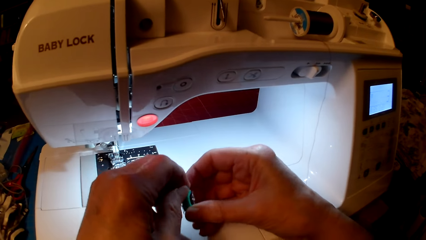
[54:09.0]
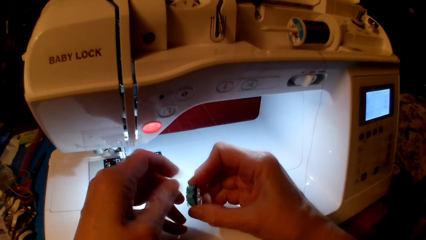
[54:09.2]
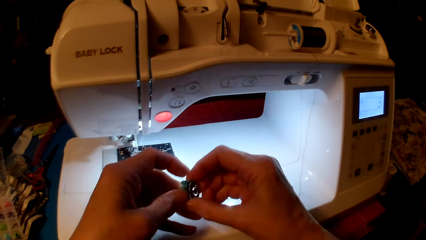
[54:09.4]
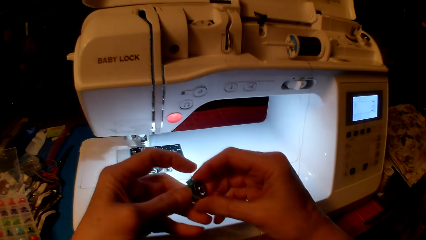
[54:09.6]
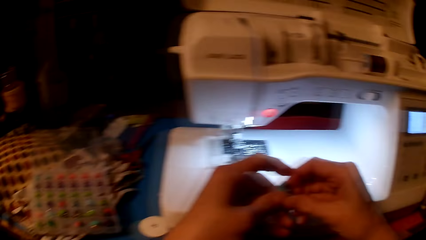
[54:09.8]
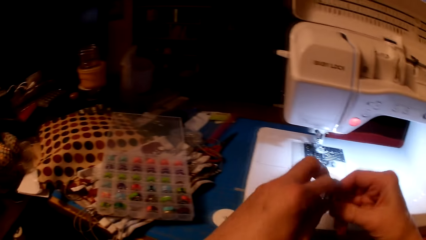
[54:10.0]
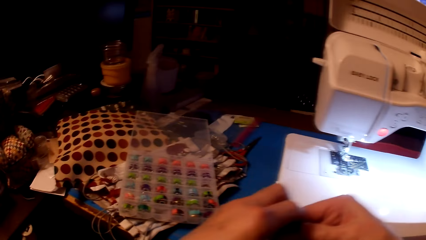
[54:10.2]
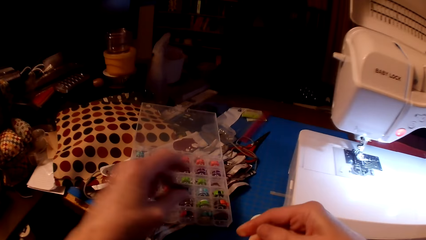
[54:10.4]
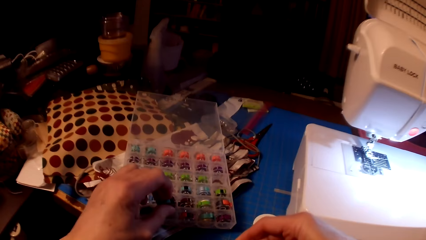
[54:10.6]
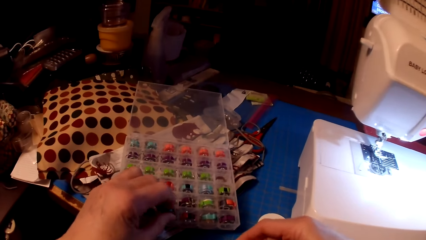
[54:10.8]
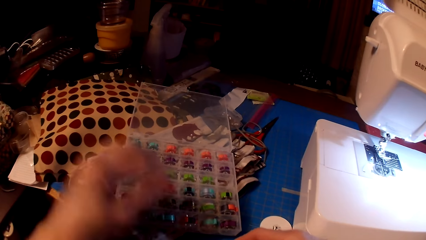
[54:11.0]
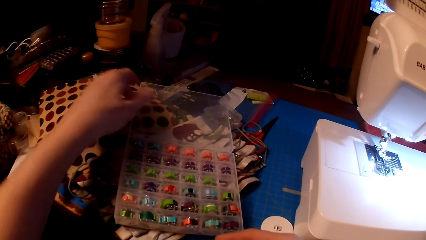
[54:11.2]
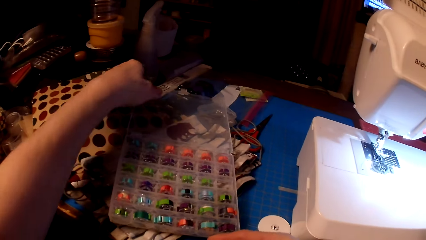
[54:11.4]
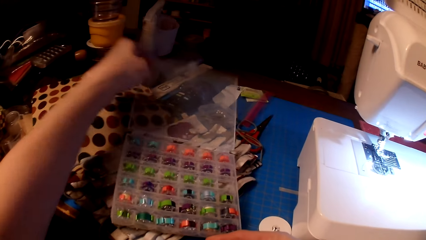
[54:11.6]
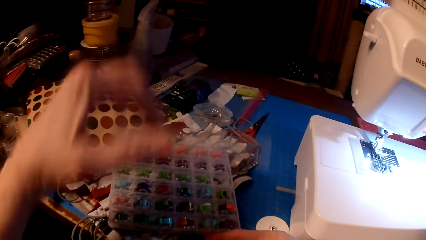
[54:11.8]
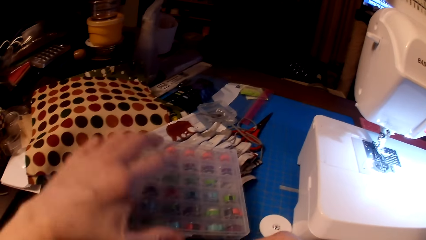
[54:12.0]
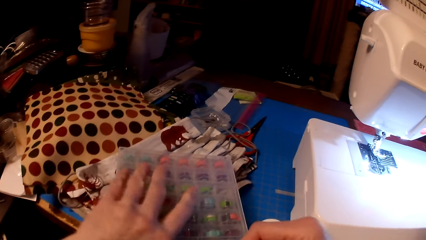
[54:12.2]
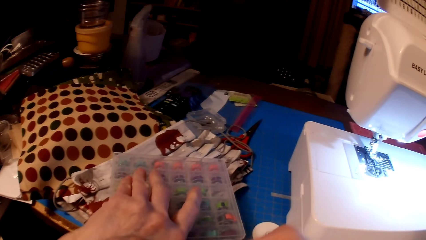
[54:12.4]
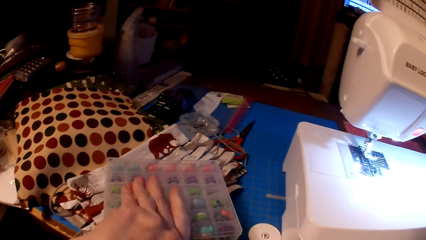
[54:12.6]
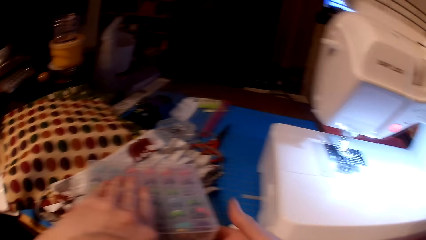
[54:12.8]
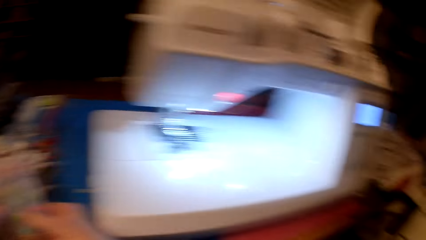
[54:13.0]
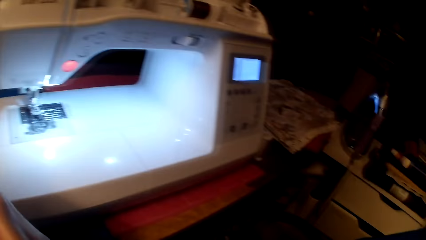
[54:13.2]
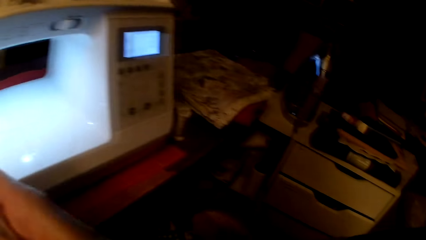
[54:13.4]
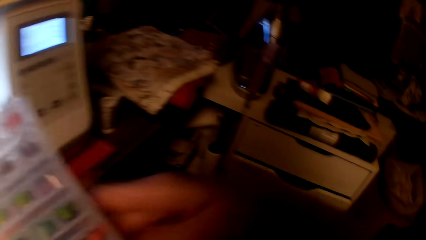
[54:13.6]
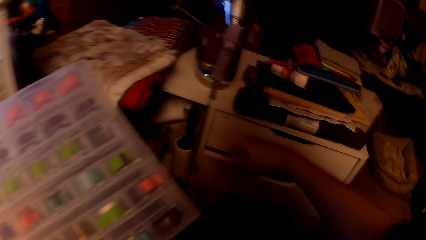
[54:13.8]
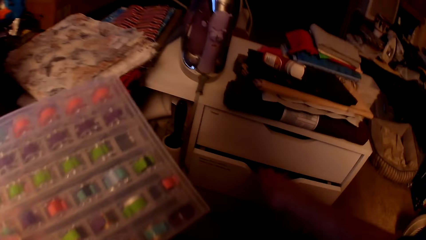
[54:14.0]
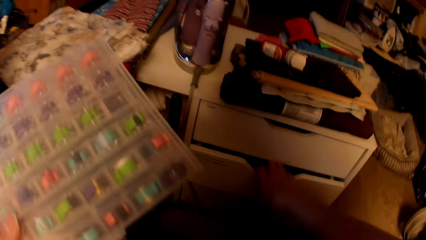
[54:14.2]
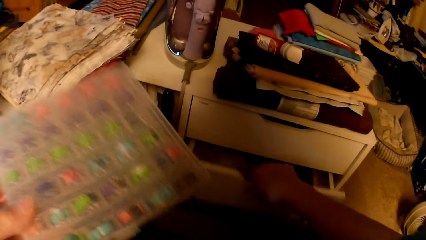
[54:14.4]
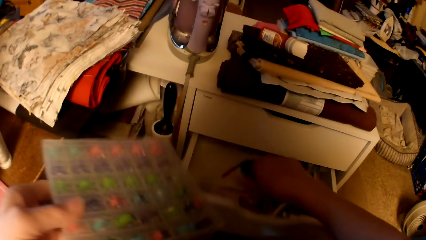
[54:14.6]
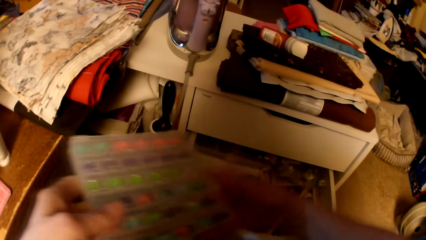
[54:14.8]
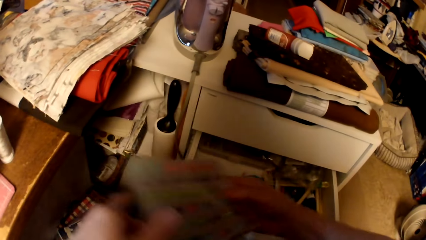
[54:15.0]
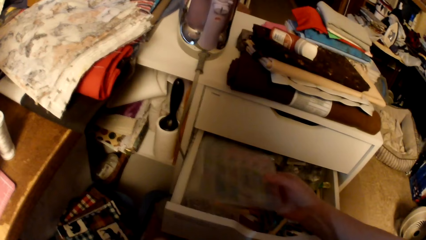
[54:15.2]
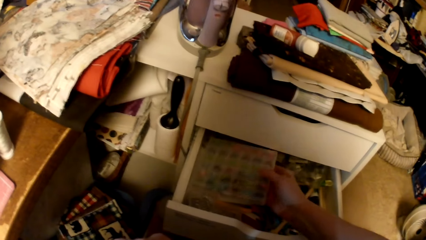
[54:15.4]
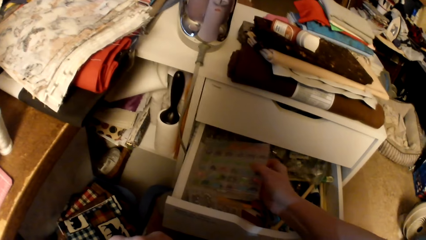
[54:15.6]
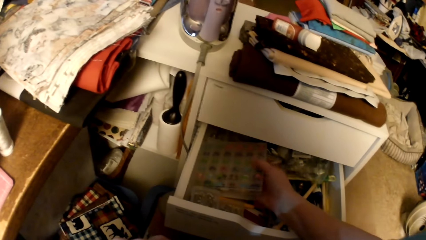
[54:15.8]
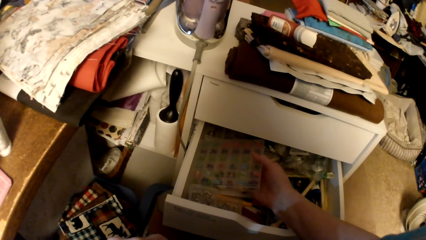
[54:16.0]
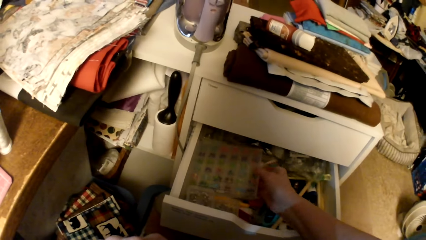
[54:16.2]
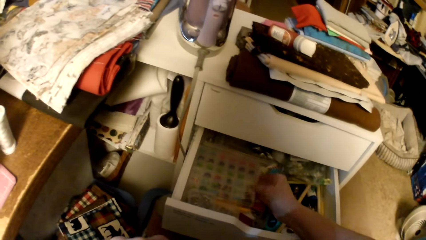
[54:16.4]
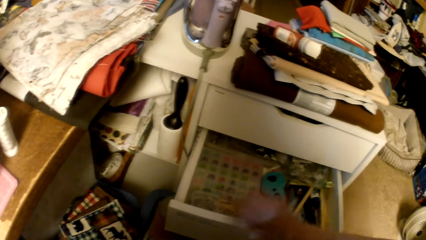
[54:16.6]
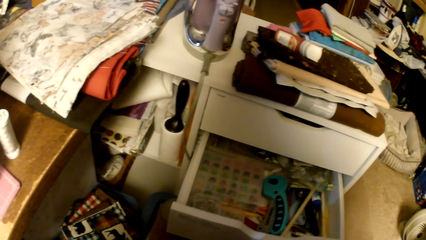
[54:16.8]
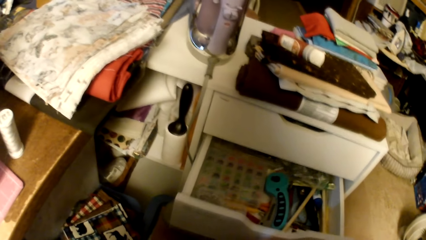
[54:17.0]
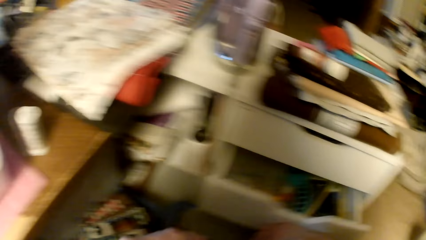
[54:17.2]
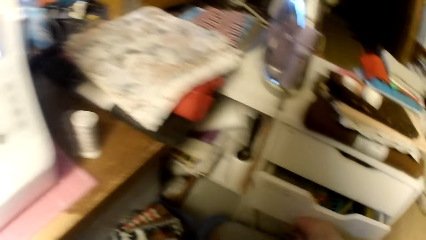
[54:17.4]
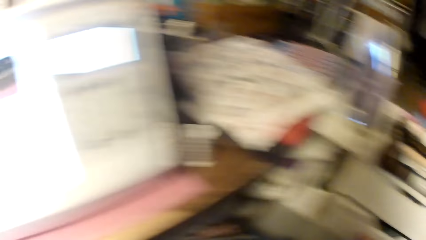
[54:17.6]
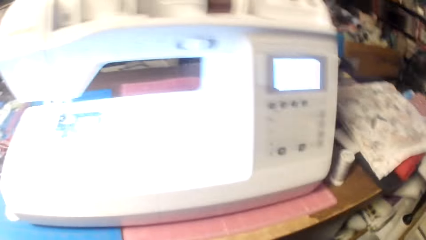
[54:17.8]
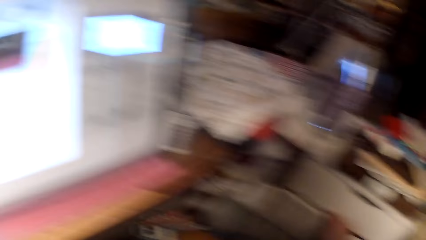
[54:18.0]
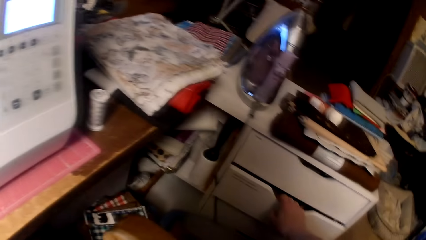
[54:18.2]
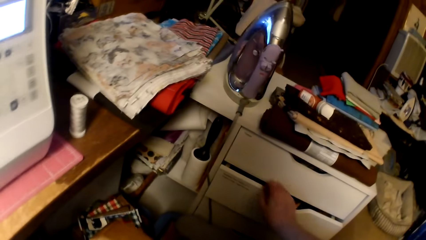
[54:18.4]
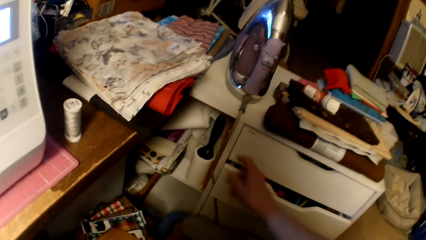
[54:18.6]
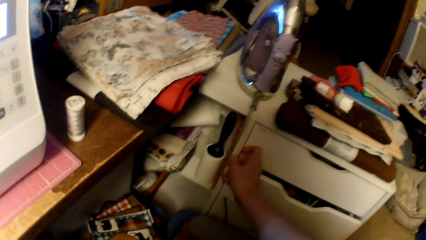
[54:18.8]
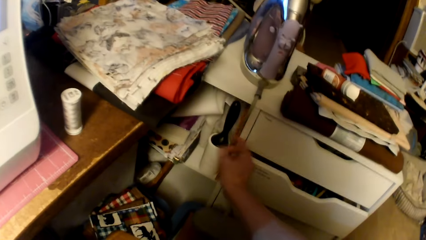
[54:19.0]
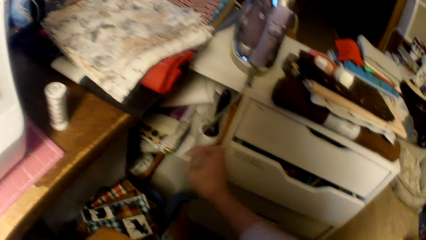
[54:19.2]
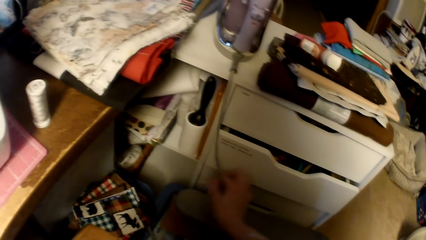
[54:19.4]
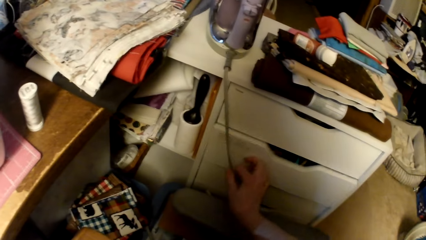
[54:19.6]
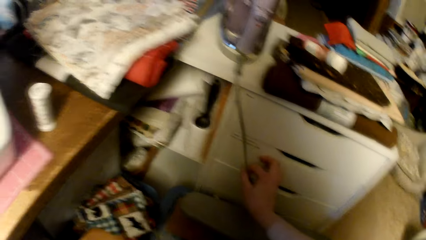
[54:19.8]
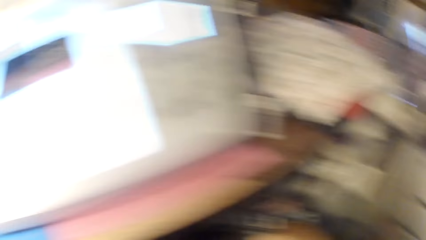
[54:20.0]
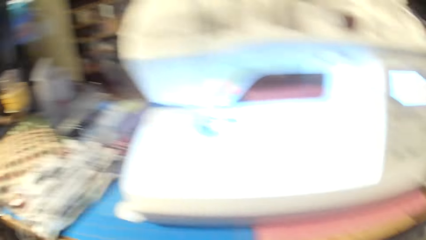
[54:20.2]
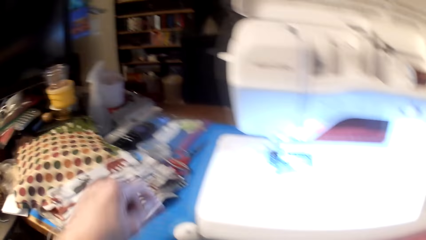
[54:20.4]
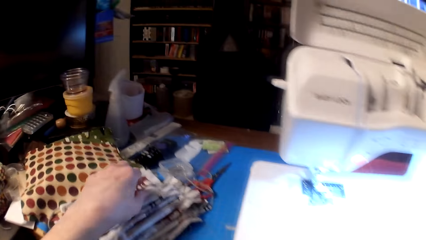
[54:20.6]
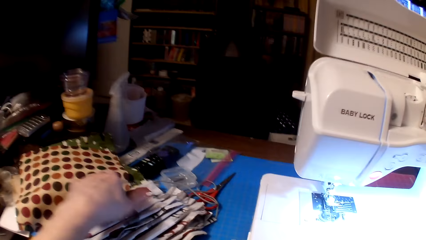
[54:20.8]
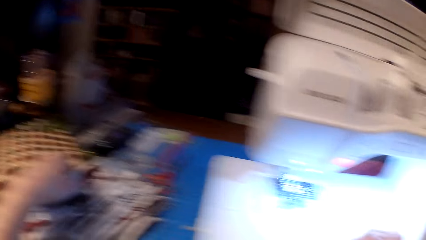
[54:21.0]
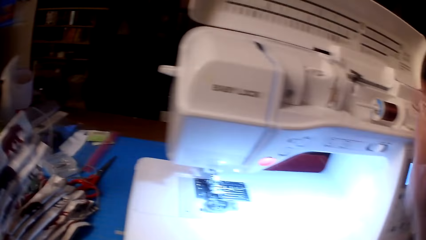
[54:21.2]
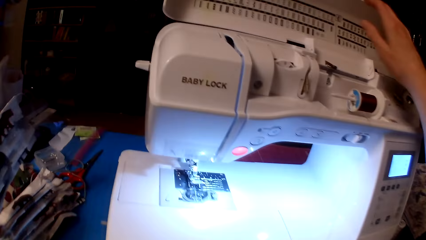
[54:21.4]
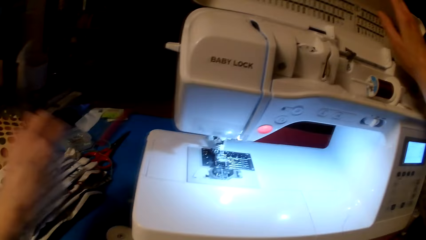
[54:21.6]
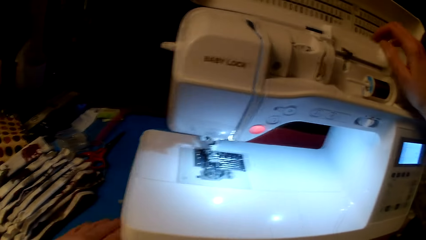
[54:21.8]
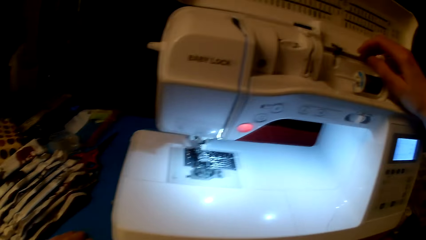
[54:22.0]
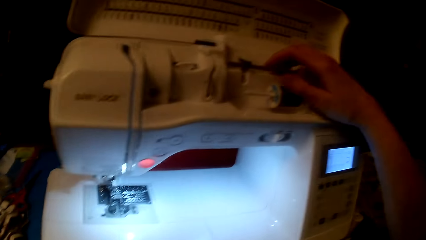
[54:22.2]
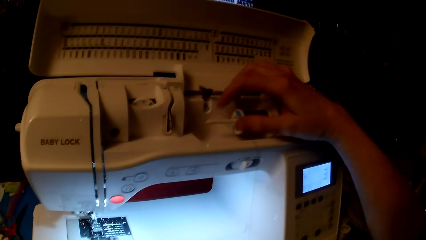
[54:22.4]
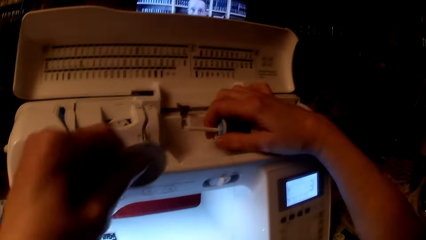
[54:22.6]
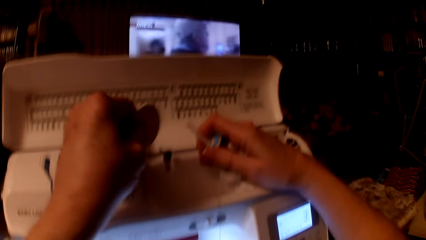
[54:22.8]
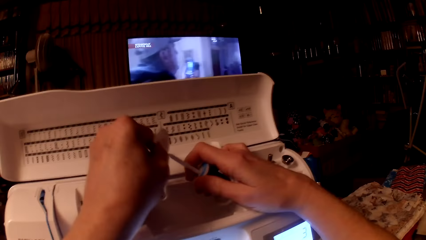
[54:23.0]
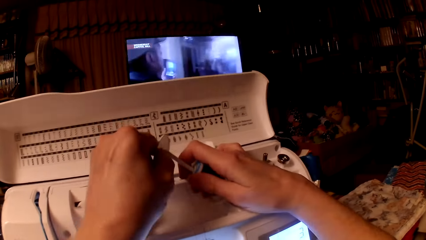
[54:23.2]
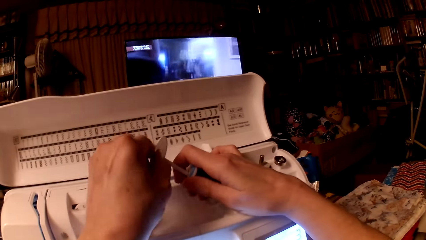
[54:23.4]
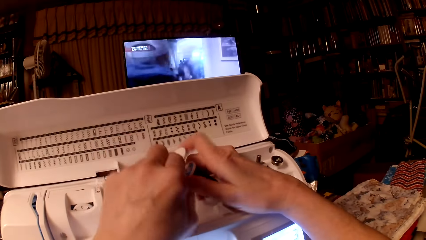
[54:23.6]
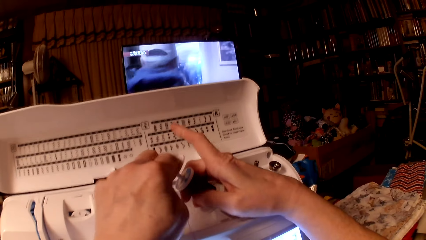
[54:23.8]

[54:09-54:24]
The camera wearer puts the yarn holder on the box. They close the box. They open the drawer. They put the box in the drawer. They close the drawer. They hold the mask. They put yarn on the sewing machine.
